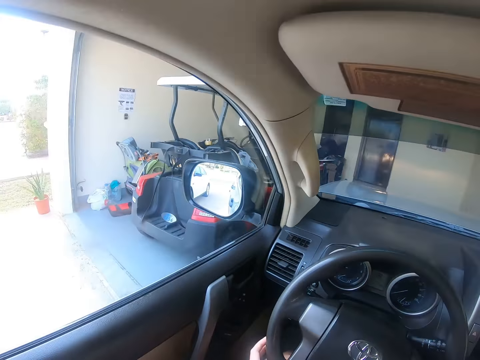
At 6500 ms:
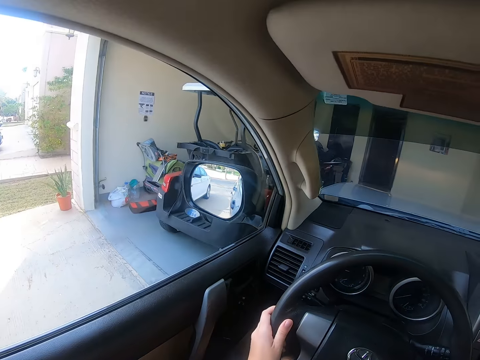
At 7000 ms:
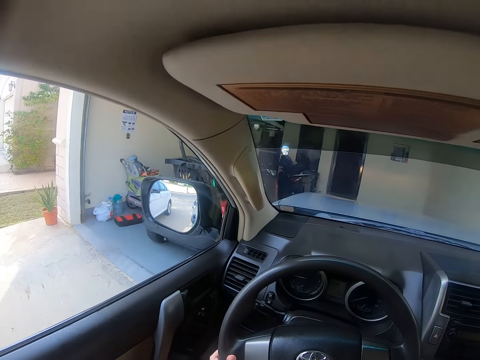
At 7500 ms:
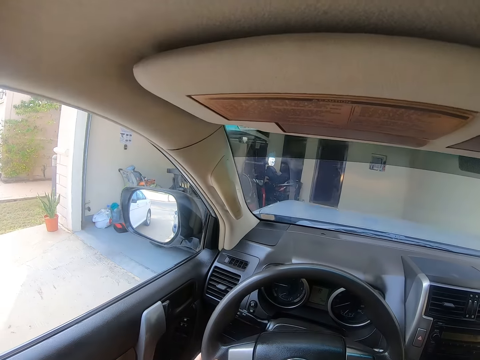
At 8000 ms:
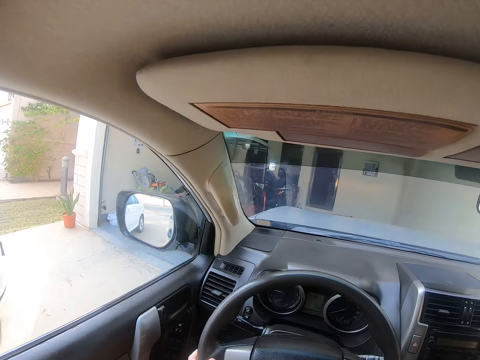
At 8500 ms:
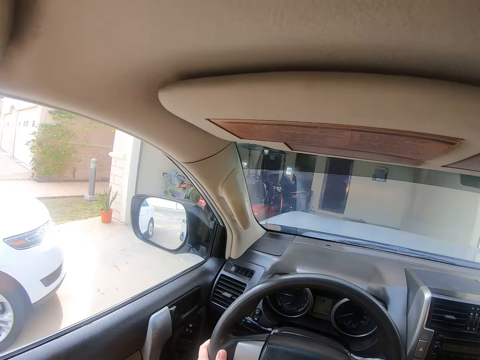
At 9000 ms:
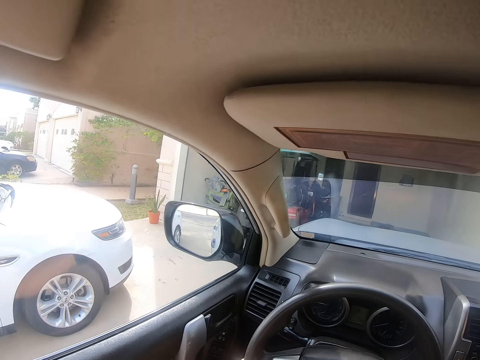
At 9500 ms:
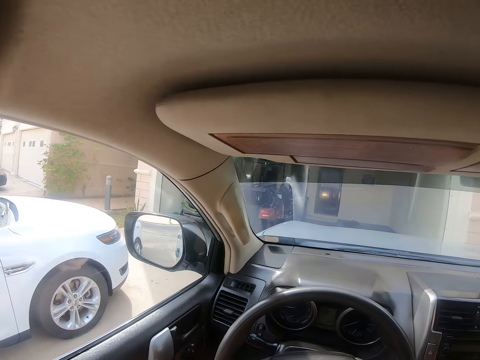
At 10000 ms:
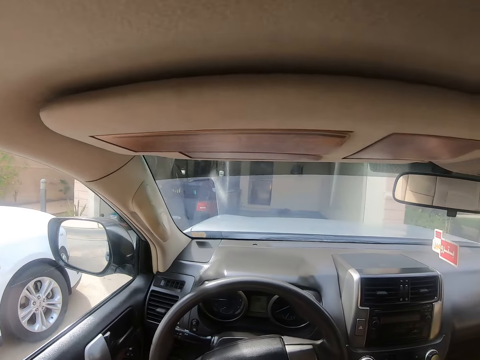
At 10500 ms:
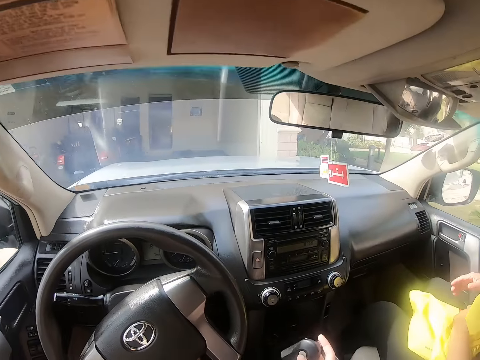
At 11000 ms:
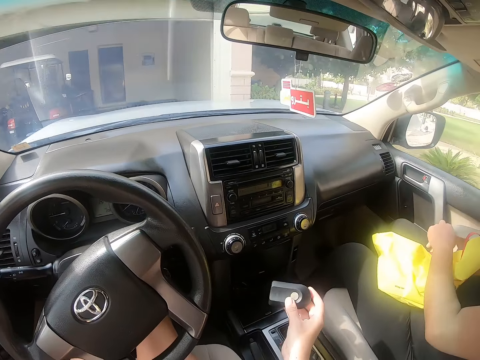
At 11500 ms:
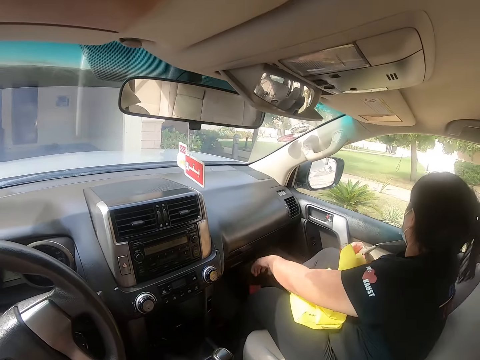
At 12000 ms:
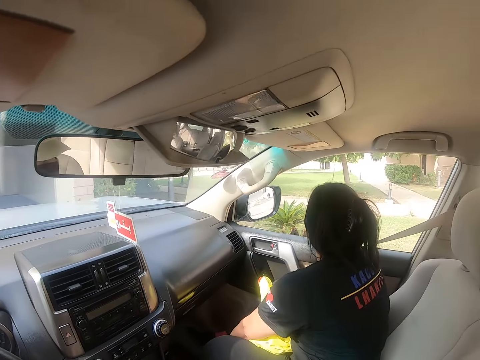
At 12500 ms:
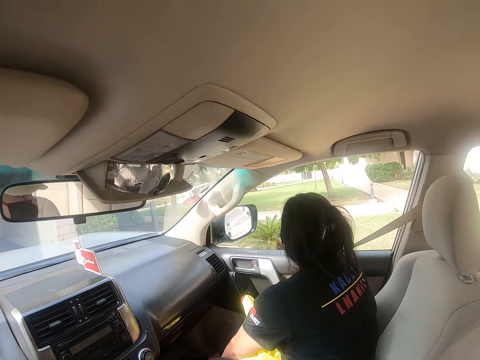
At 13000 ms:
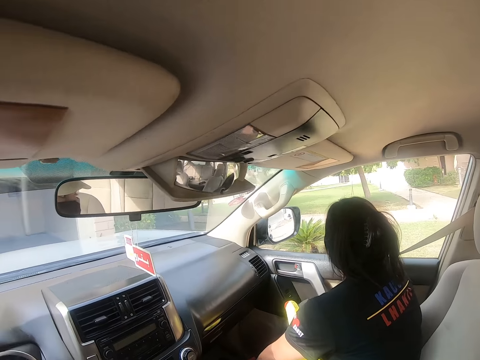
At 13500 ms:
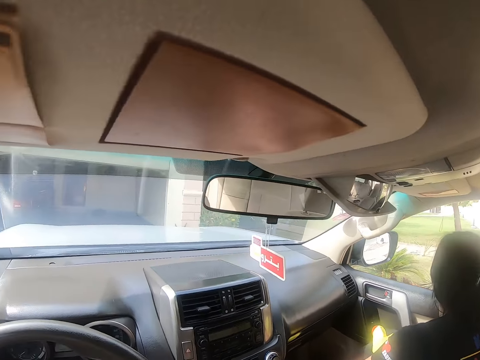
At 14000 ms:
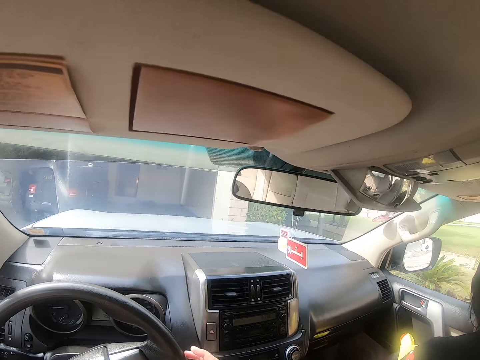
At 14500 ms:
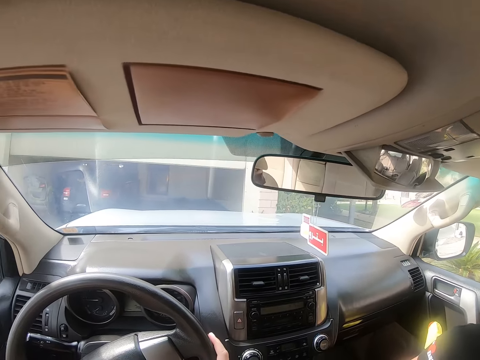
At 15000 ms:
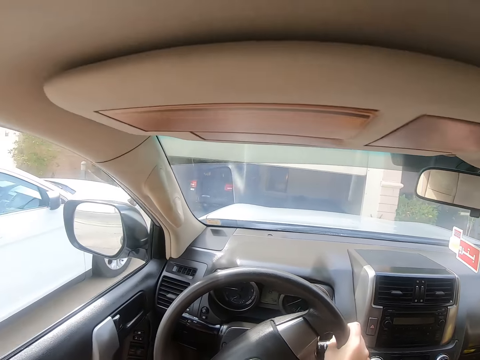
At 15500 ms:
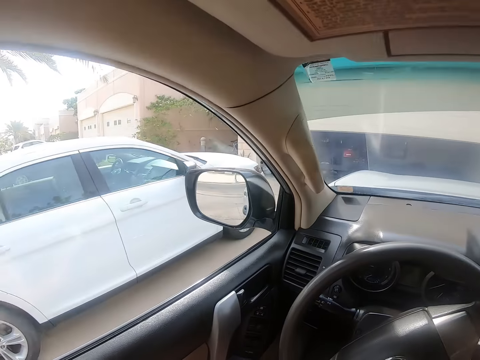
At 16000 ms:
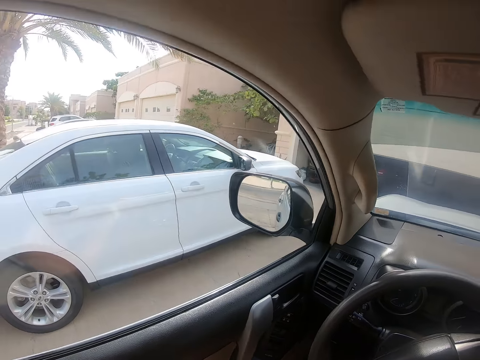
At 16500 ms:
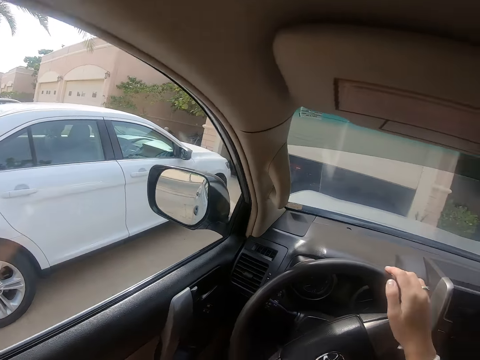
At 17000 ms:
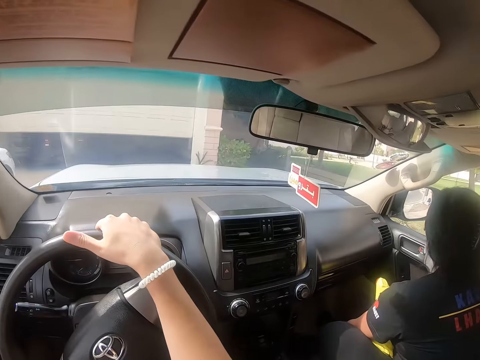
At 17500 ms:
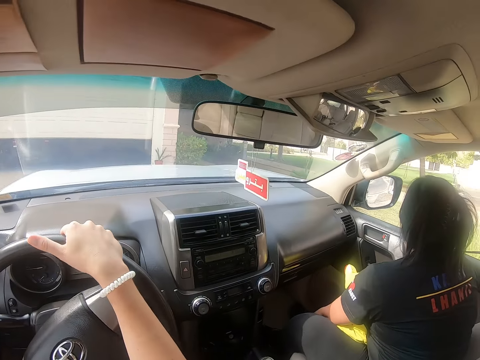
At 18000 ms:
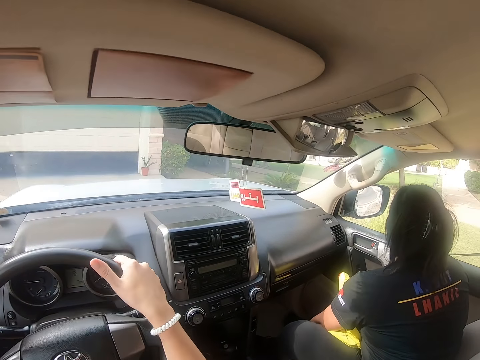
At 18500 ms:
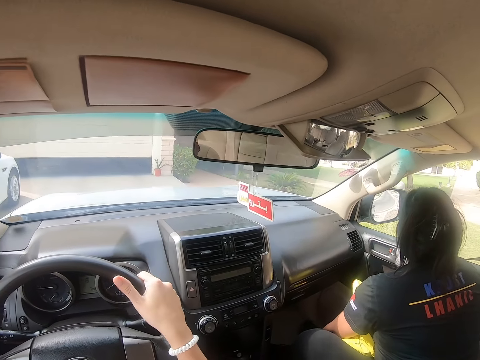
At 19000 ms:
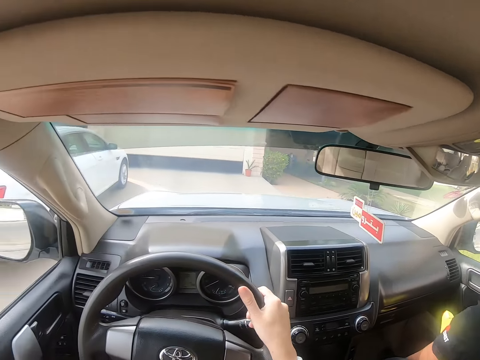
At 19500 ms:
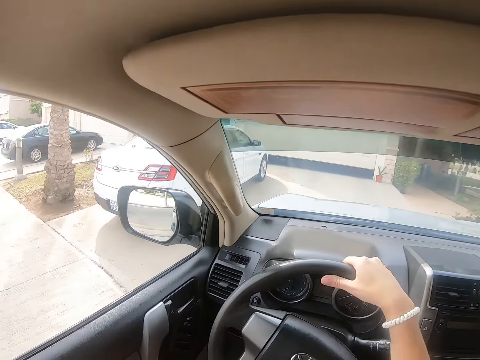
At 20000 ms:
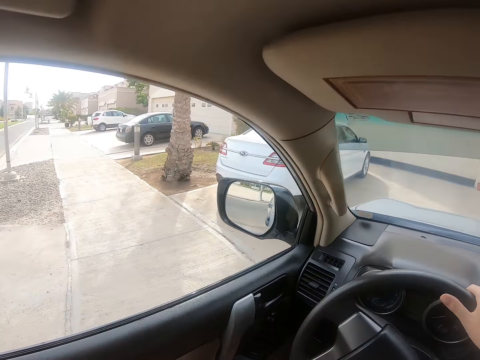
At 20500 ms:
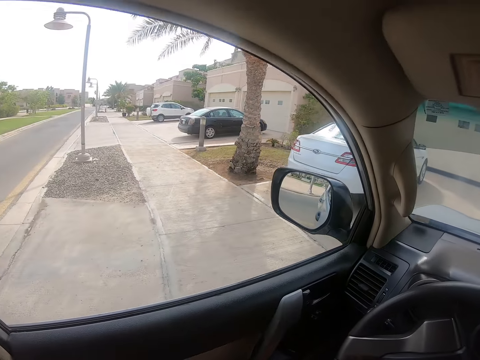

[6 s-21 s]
The camera wearer drives the car. They put something down. A lady touches a yellow bug. The camera wearer touches something. The lady looks through the window and touches her leg. The camera wearer drives the car from the parking area. They look around.

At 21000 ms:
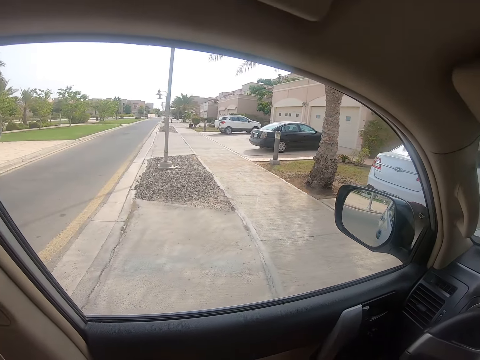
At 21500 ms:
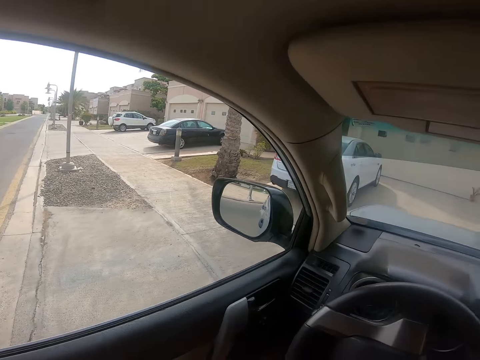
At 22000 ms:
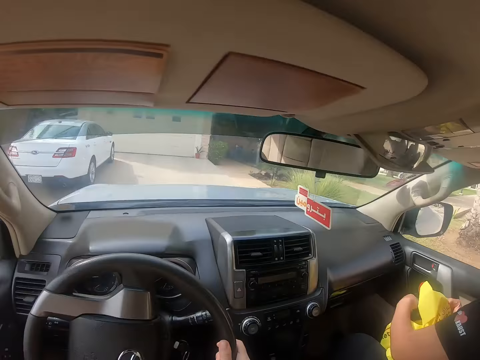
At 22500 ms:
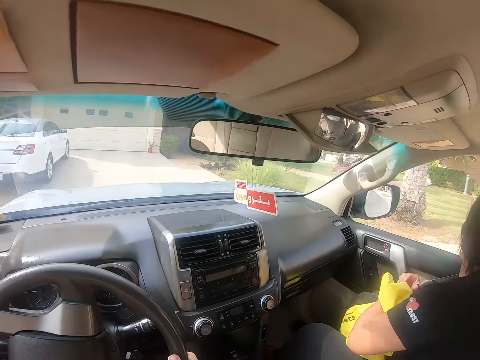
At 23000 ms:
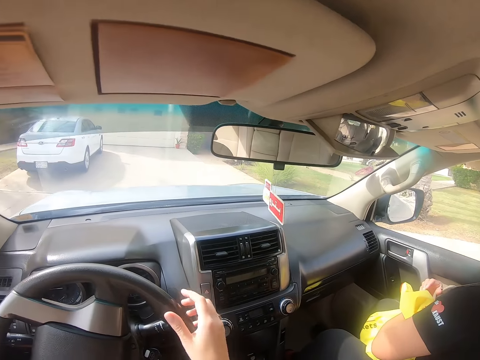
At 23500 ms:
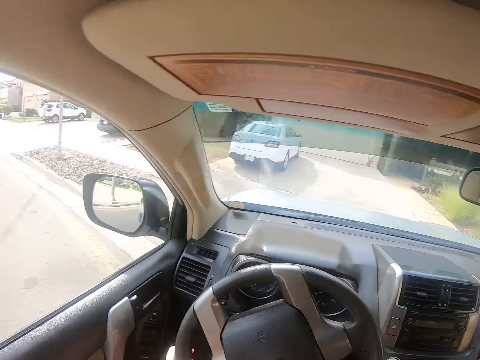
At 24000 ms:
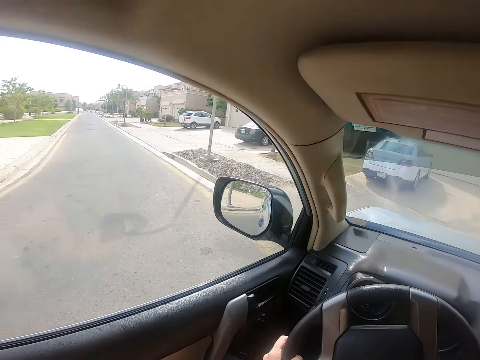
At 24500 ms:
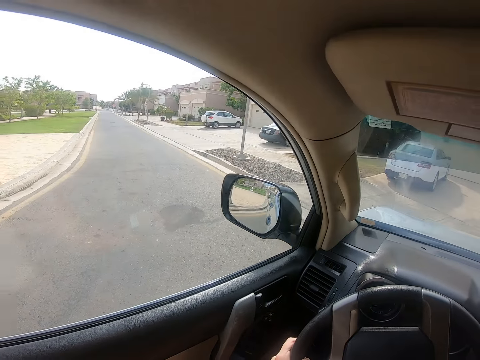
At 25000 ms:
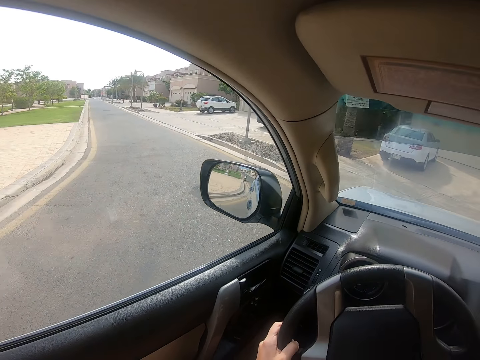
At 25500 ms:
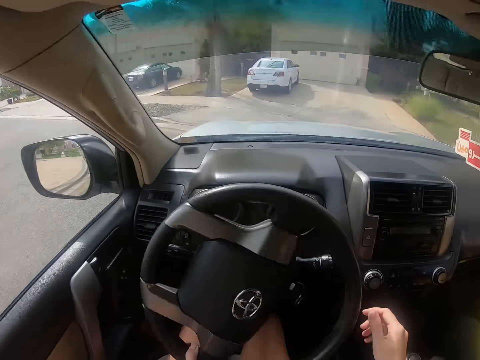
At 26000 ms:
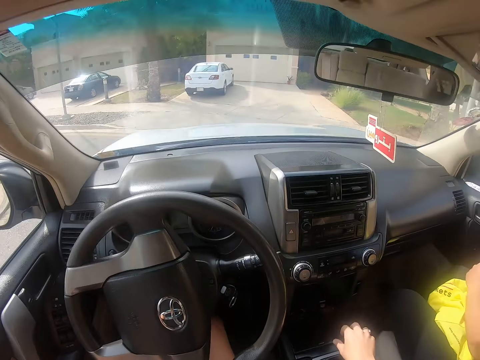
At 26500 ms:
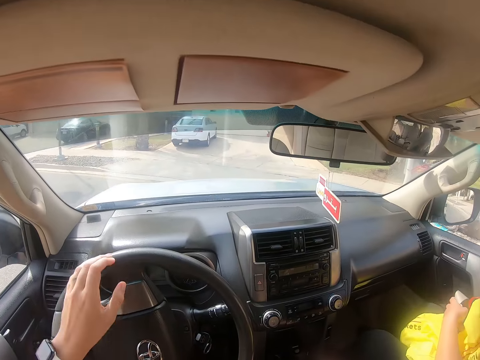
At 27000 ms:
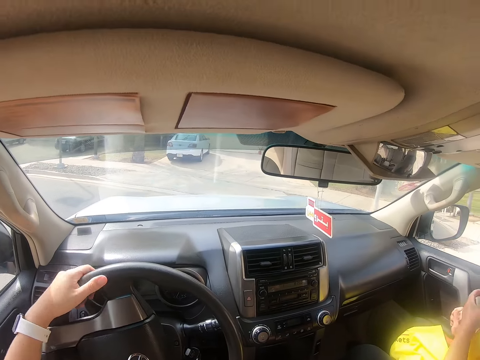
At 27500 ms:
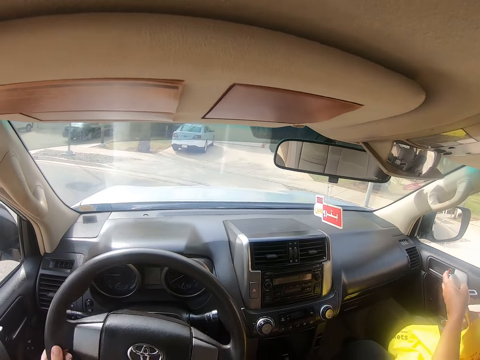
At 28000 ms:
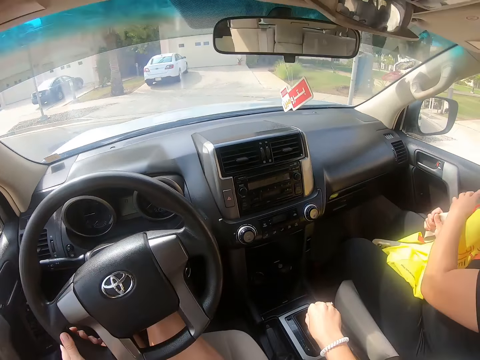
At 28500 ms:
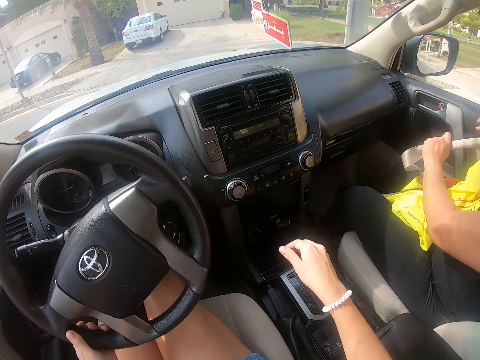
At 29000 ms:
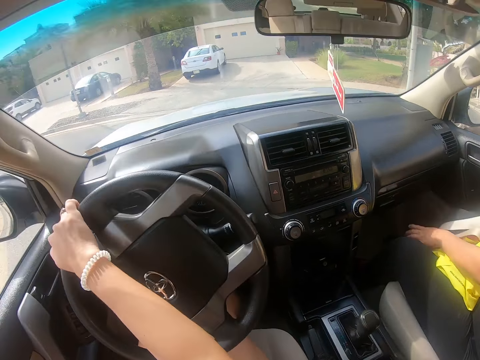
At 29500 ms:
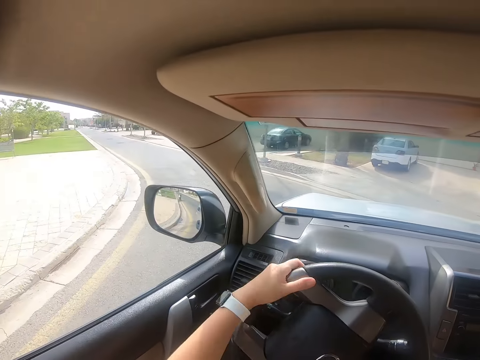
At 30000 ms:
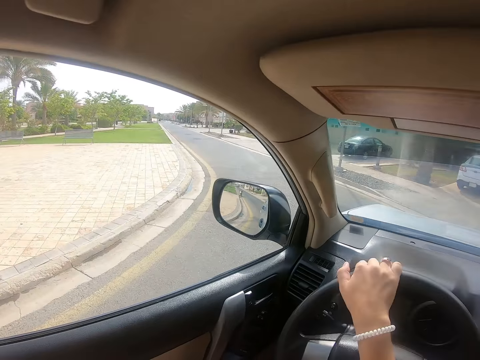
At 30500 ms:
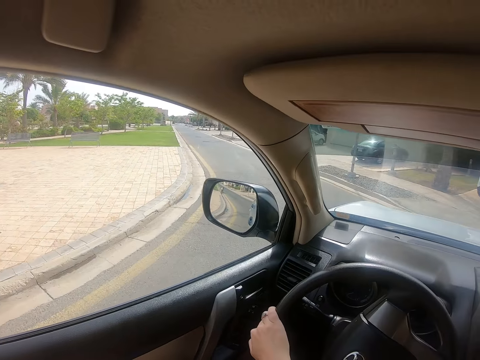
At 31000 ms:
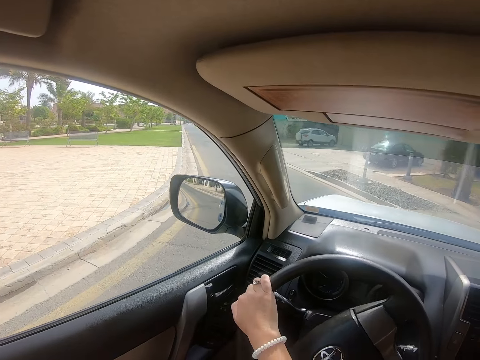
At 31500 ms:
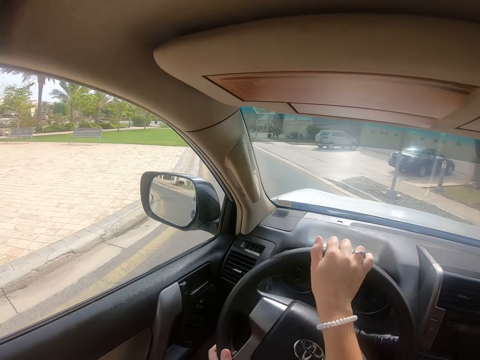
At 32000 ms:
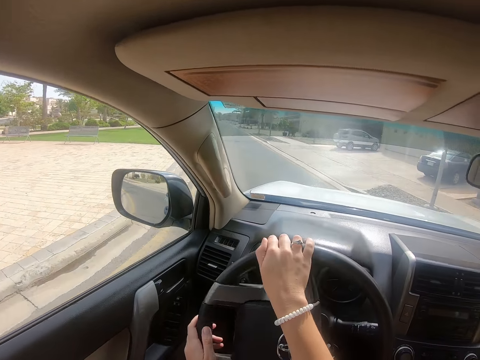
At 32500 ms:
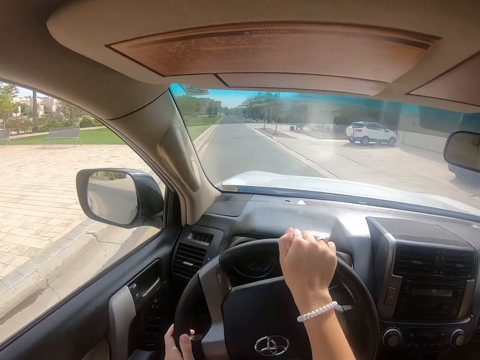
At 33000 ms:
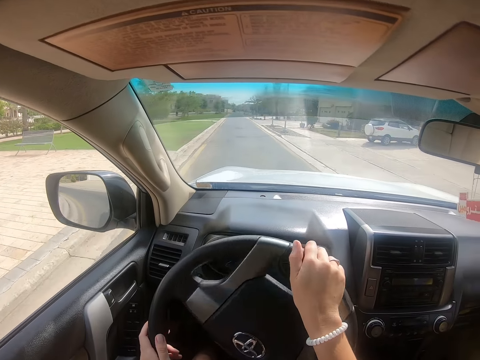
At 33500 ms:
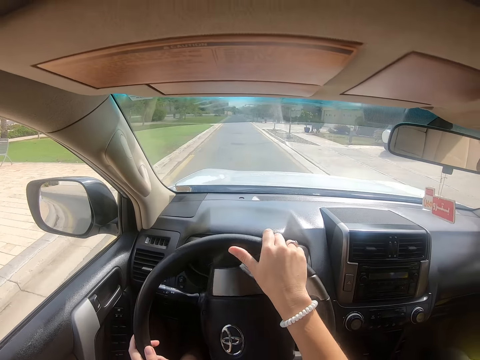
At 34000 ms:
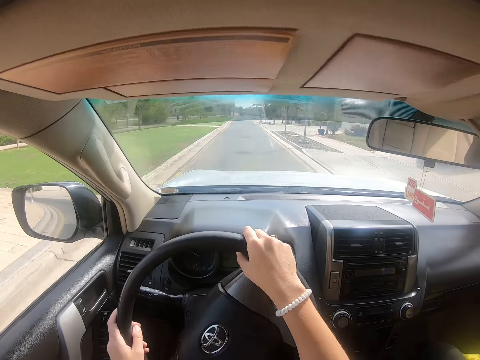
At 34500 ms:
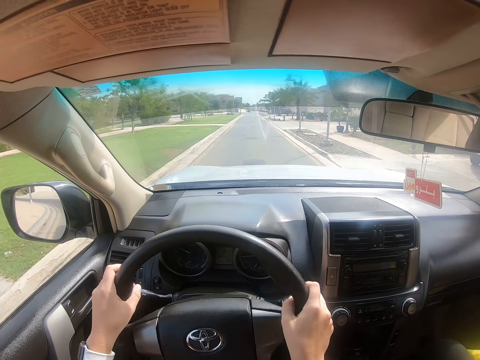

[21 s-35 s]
A lady puts on the seat belt. The camera wearer drives the car on the road. They look around.
